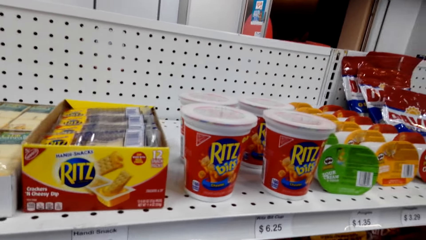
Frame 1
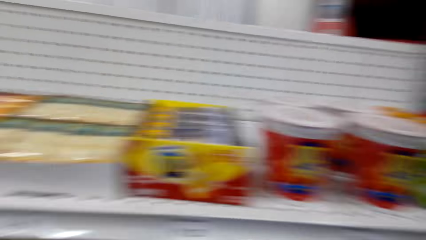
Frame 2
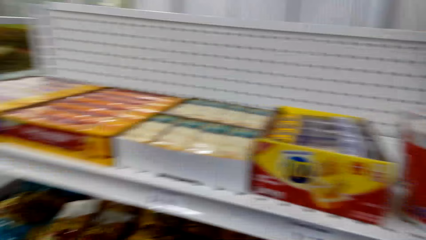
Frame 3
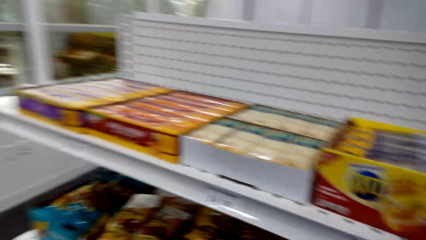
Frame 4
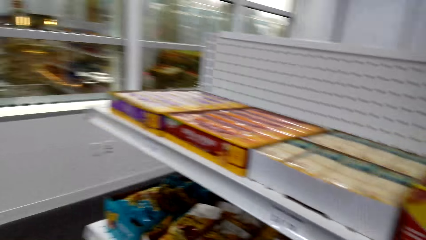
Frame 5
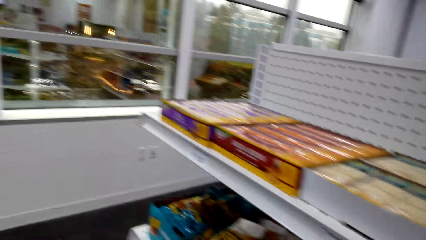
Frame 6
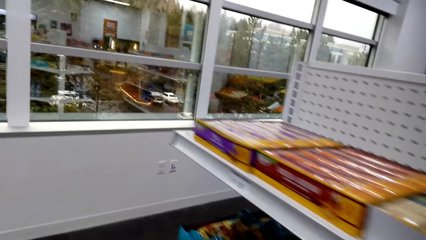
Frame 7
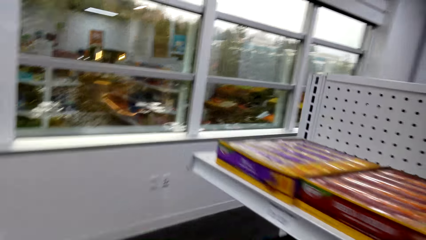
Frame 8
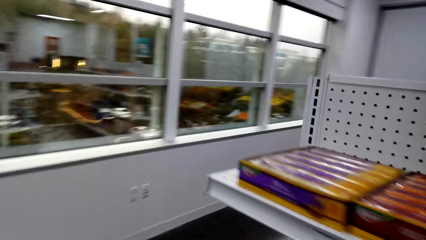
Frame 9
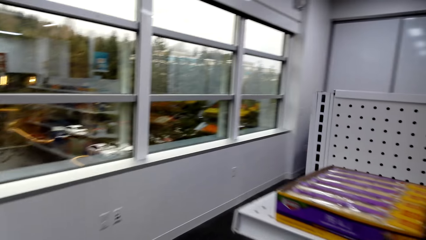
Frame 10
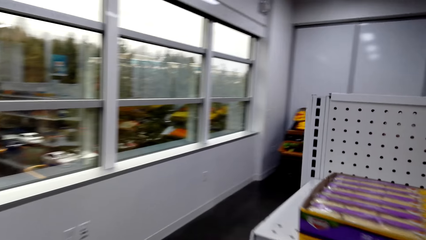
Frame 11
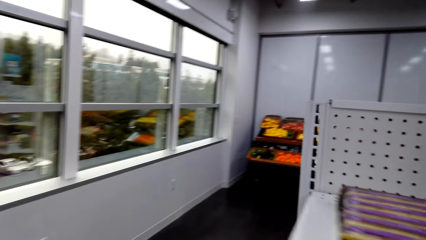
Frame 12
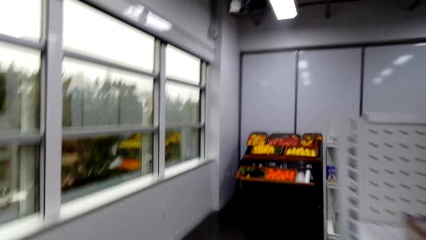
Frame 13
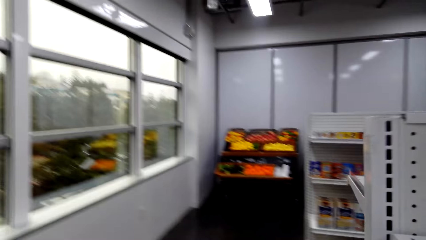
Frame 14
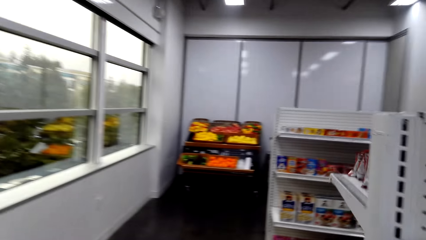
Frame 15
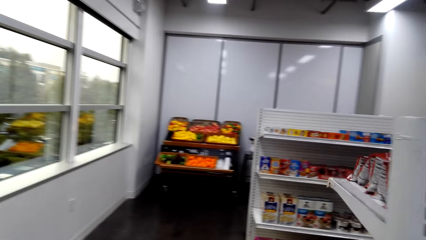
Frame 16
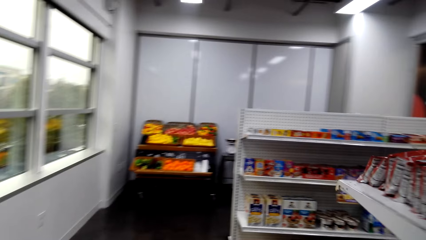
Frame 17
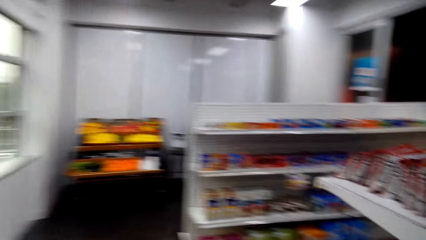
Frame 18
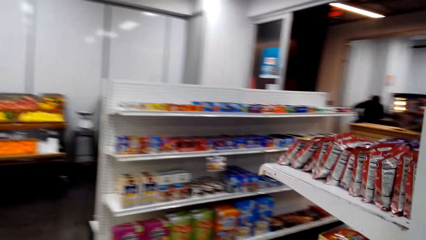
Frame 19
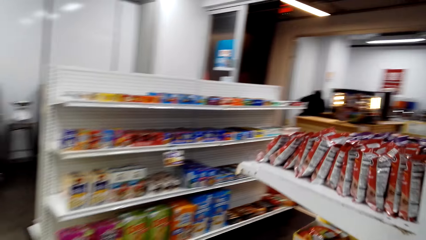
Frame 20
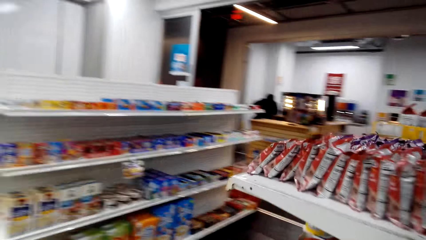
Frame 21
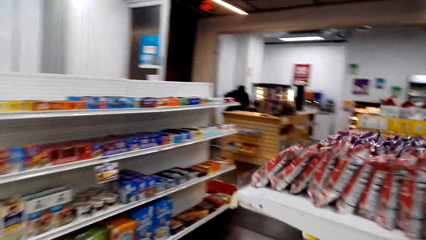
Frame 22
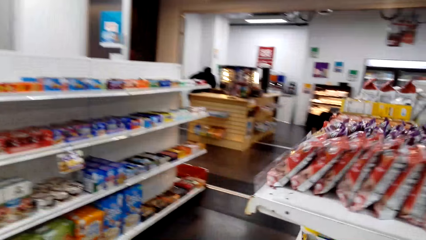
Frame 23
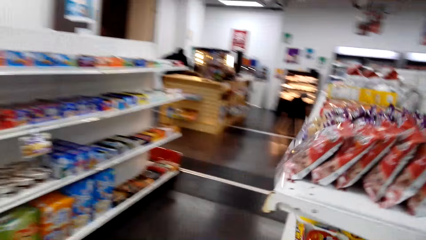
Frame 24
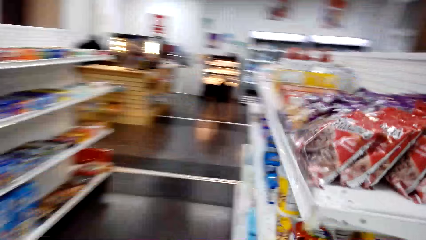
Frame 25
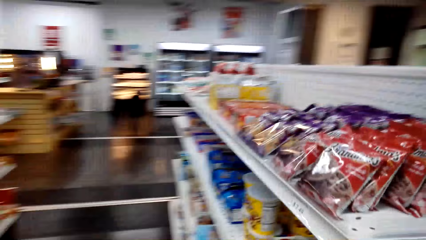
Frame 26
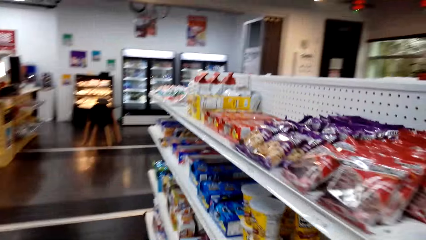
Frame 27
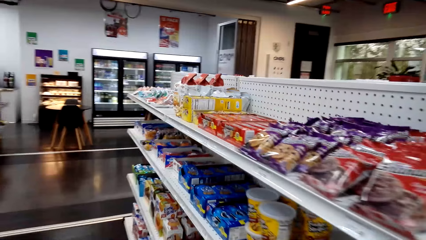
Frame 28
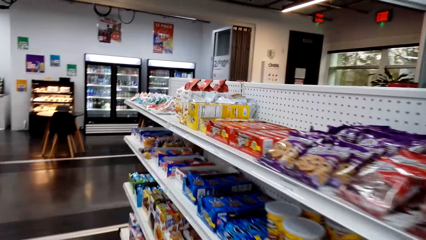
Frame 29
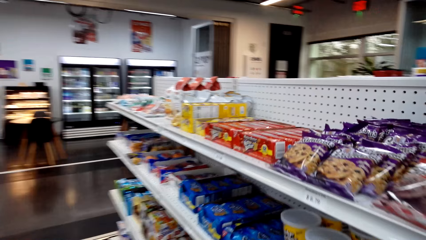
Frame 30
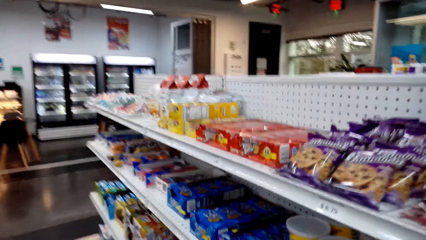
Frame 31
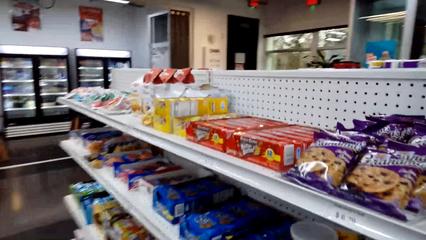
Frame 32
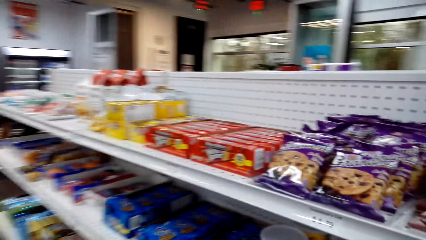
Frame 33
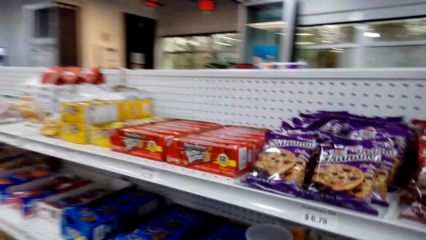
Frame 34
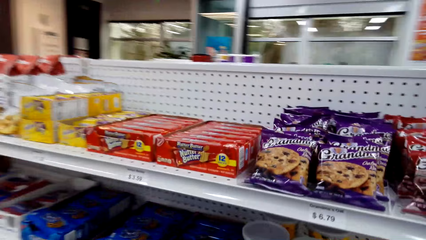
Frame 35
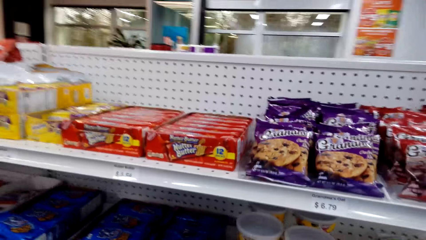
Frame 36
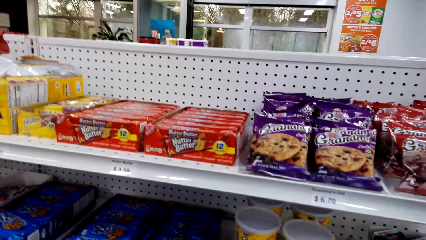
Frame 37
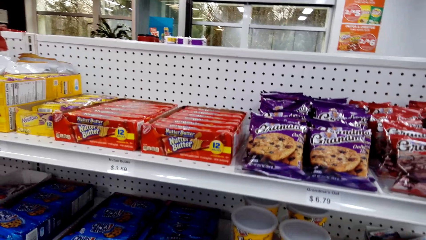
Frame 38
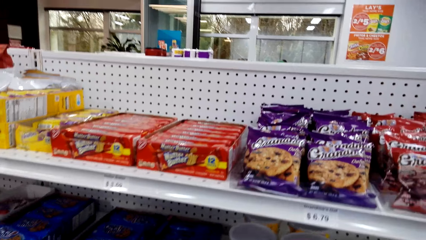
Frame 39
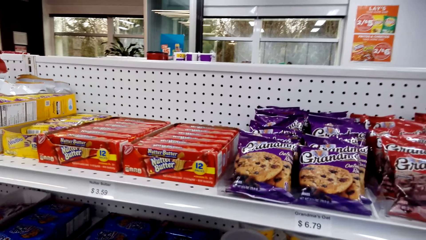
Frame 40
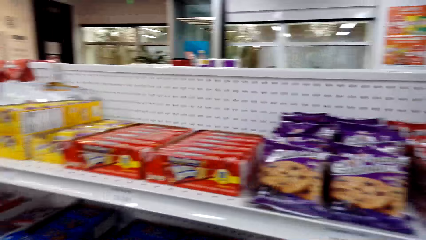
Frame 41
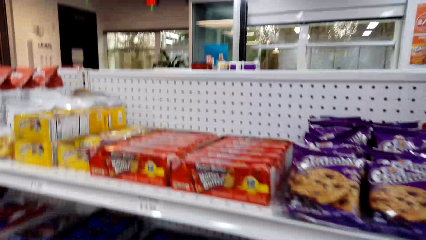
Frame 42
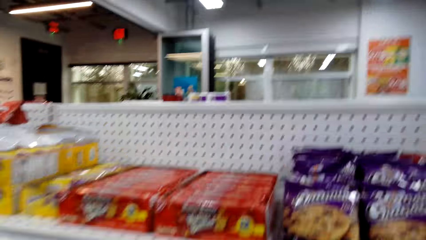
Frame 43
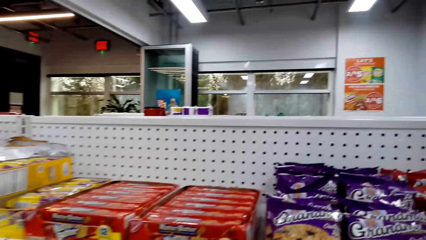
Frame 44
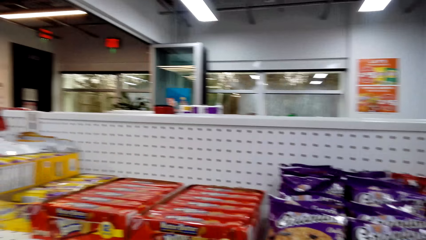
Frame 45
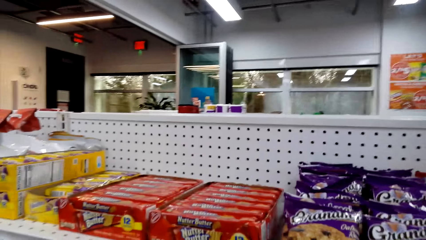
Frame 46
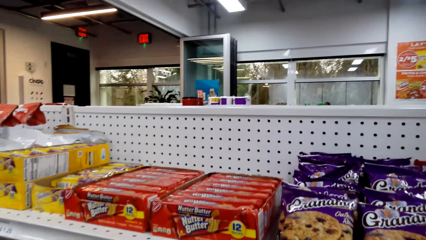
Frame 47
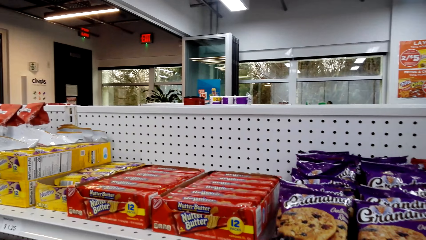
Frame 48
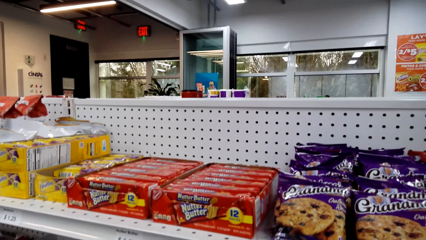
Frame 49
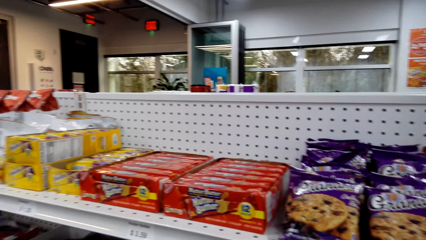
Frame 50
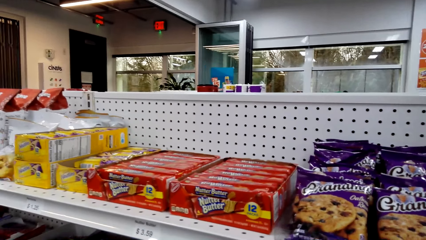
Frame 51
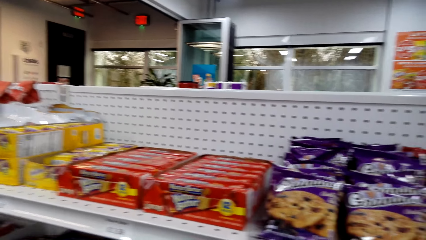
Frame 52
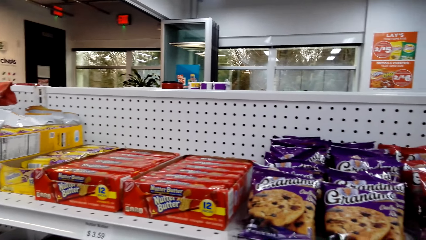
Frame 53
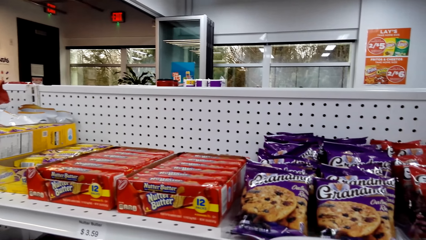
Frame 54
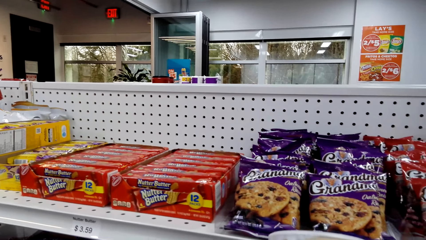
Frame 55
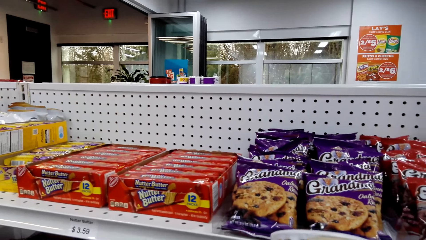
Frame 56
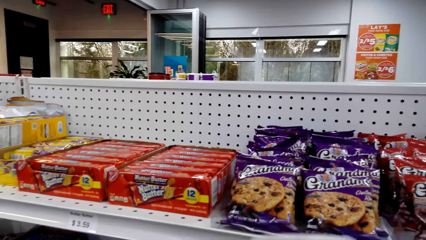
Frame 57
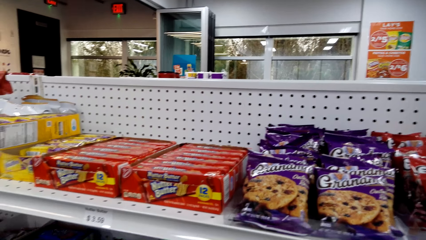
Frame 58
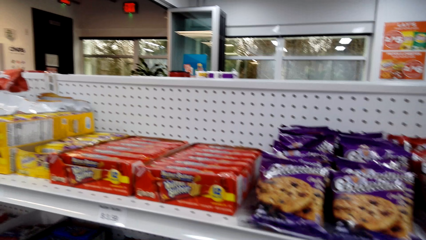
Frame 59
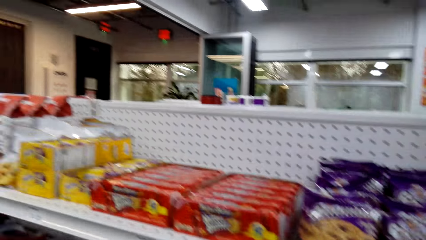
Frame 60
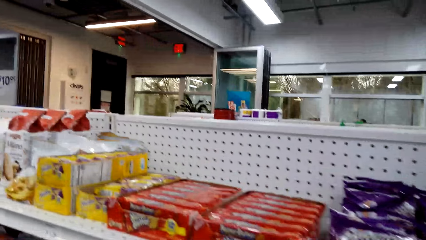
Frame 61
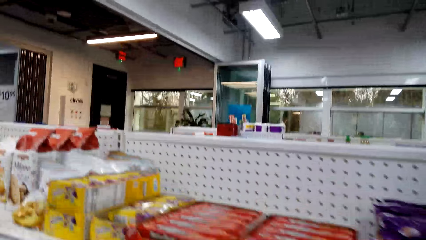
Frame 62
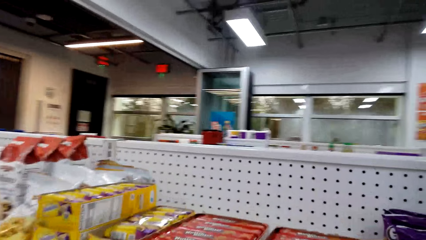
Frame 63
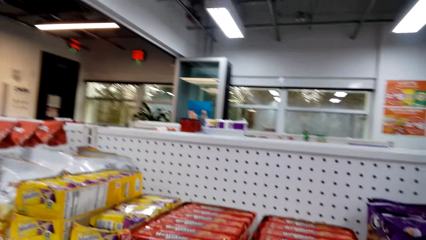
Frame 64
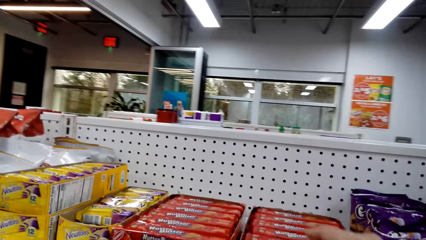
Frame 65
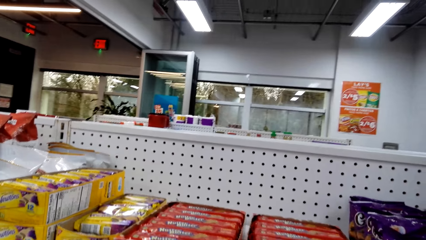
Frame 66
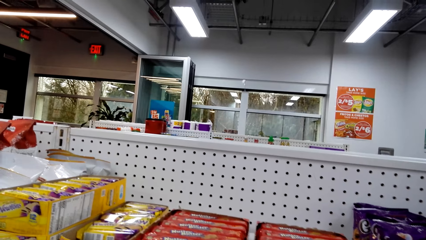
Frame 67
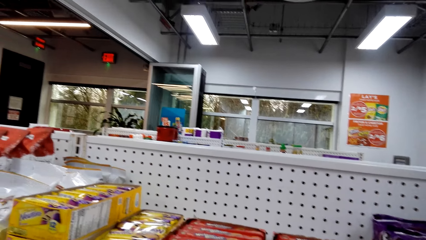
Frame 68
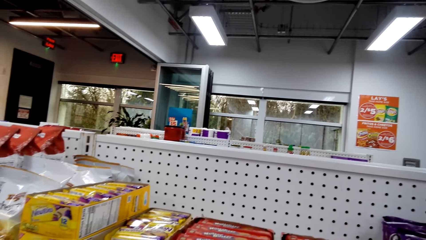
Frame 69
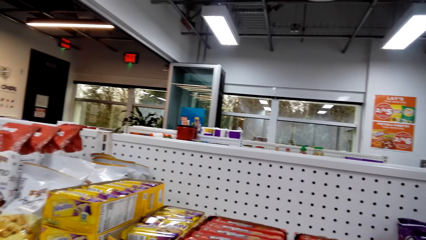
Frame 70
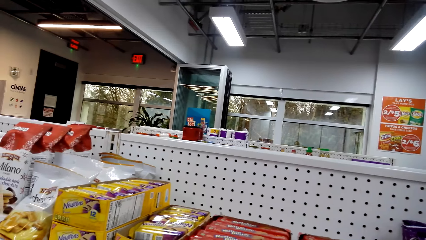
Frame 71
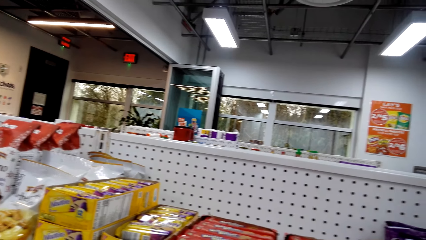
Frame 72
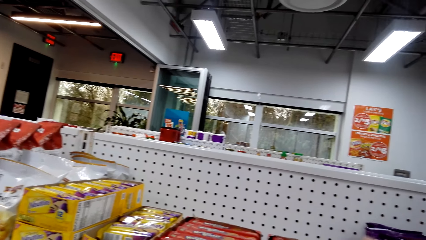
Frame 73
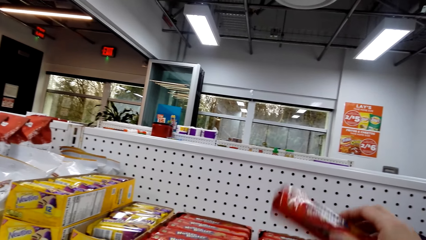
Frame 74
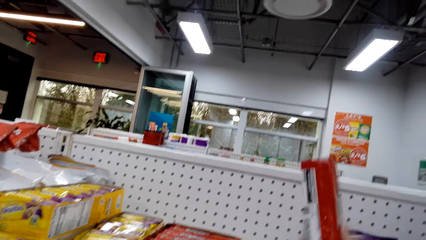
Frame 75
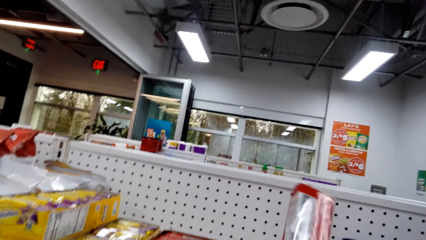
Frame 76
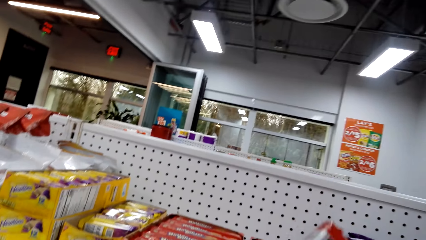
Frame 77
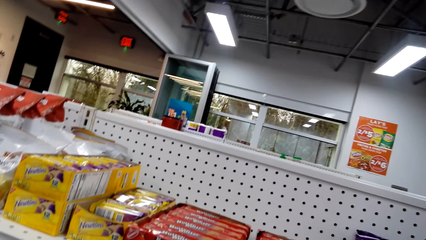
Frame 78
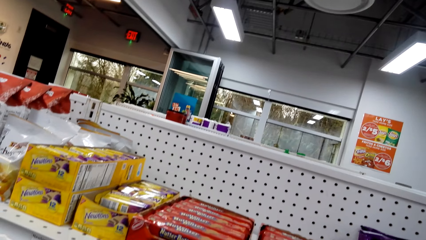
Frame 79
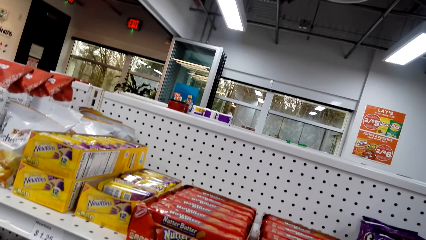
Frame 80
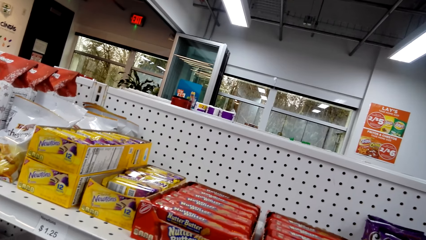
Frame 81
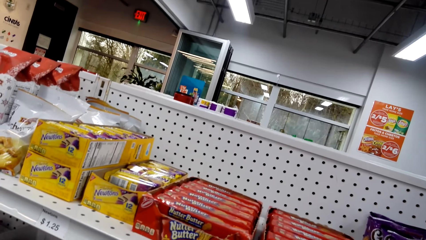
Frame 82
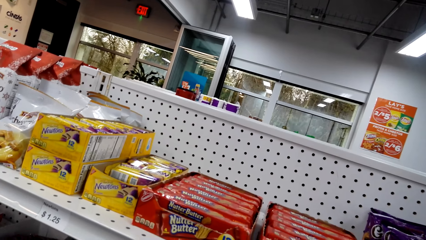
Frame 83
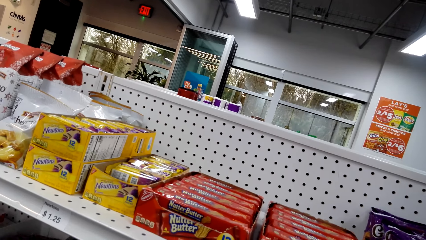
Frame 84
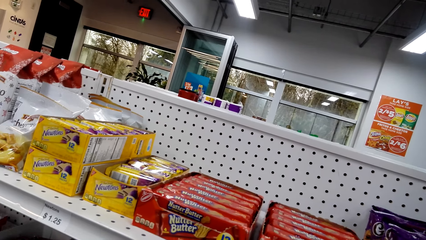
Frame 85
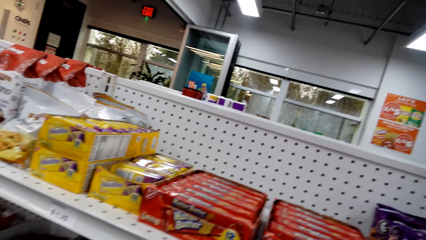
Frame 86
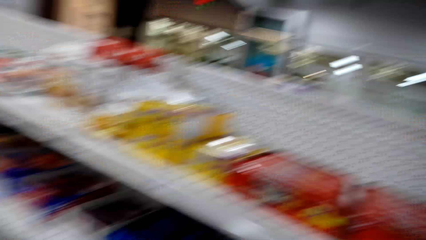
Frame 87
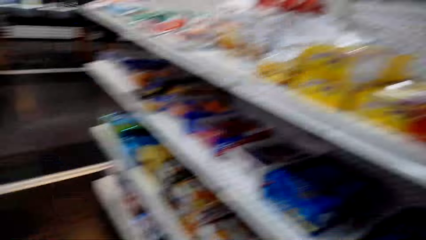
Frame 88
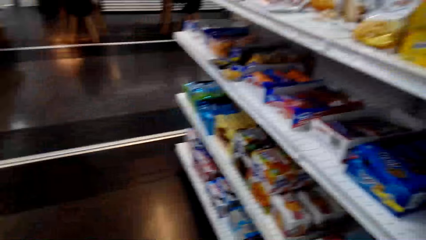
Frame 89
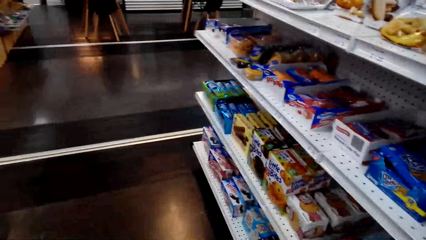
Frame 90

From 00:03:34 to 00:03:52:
The camera wearer walks around the supermarket. They look at the shelves. They pick up something from the shelf.
